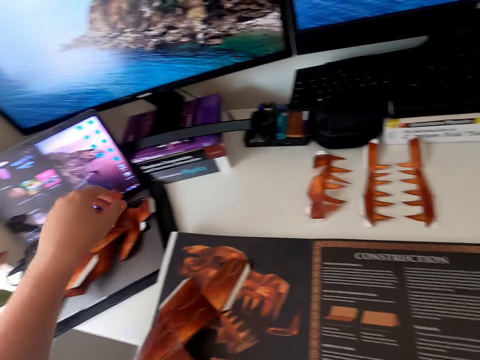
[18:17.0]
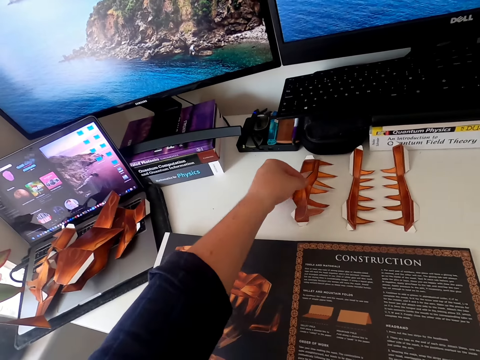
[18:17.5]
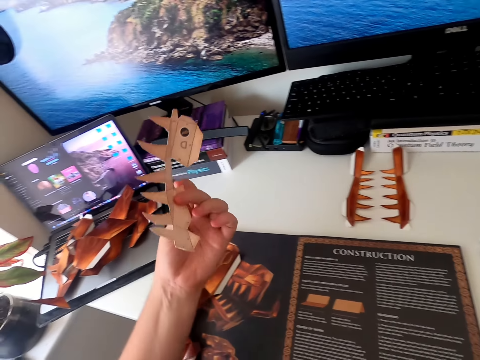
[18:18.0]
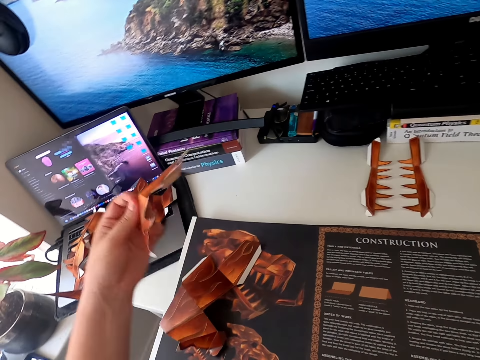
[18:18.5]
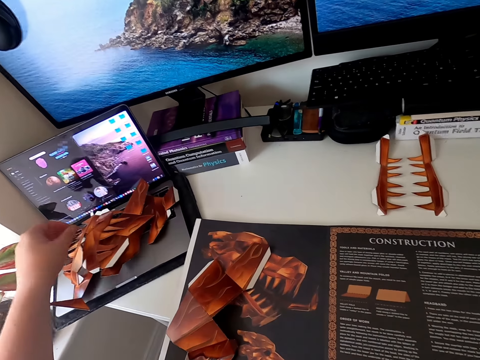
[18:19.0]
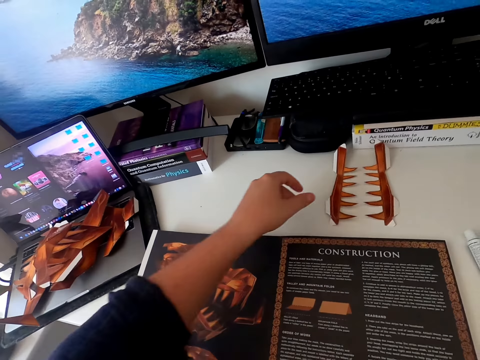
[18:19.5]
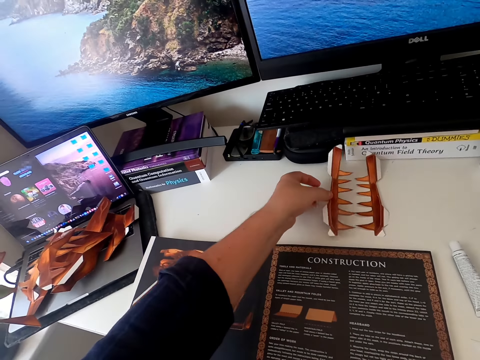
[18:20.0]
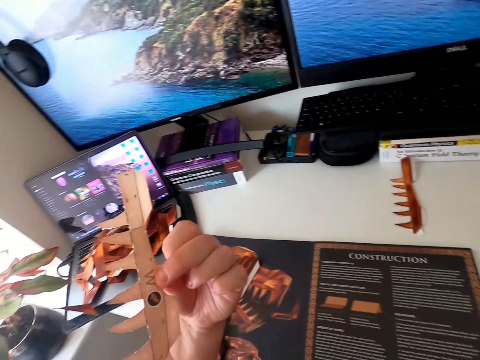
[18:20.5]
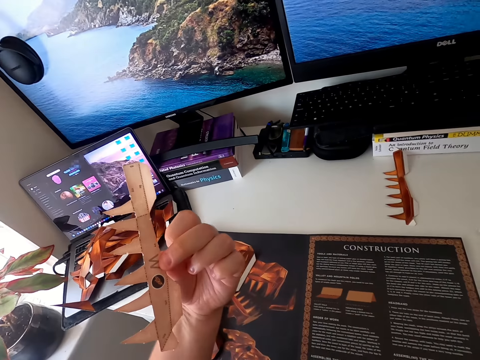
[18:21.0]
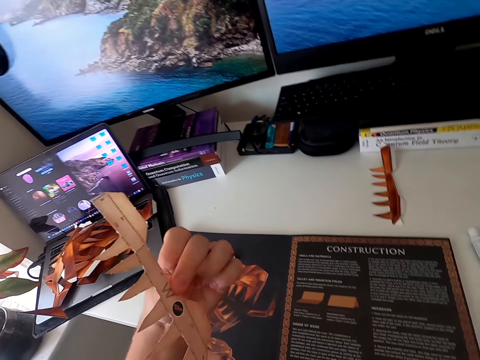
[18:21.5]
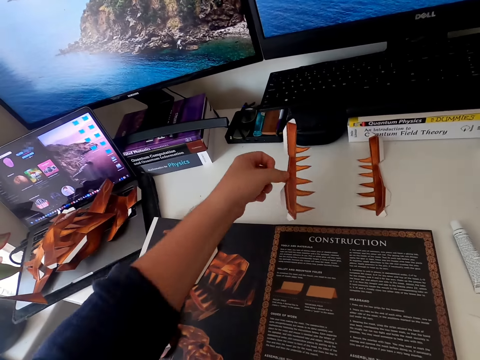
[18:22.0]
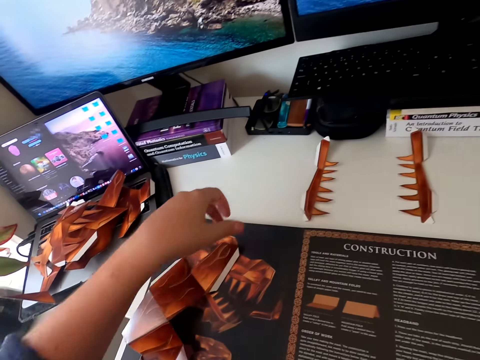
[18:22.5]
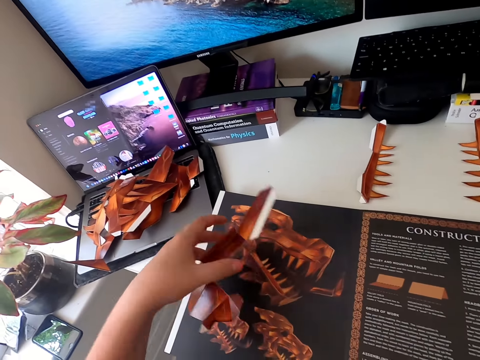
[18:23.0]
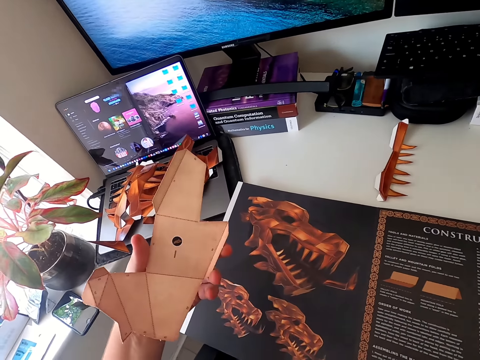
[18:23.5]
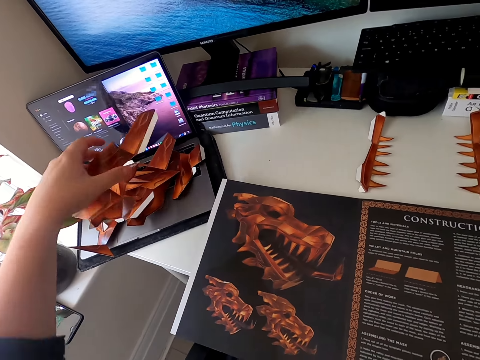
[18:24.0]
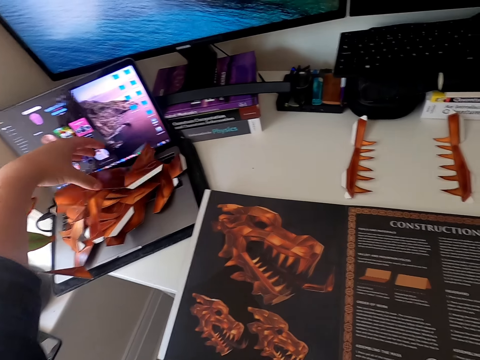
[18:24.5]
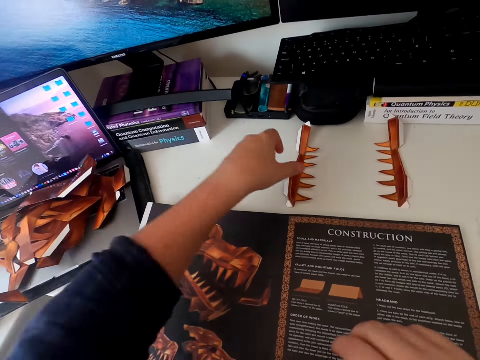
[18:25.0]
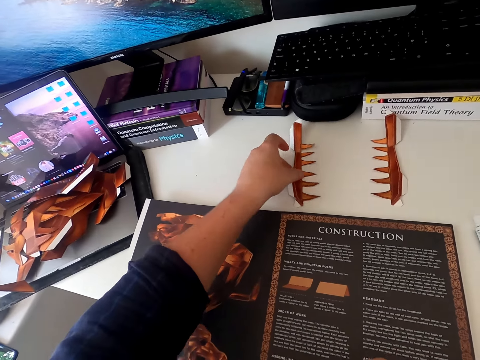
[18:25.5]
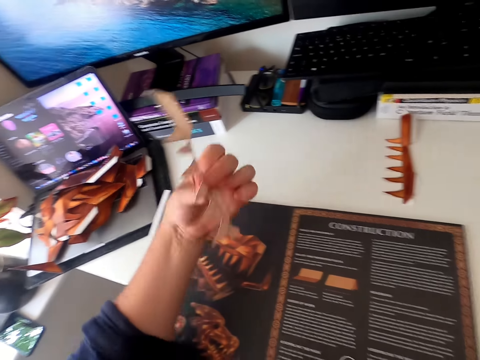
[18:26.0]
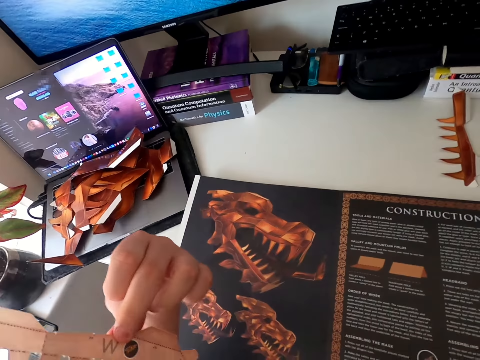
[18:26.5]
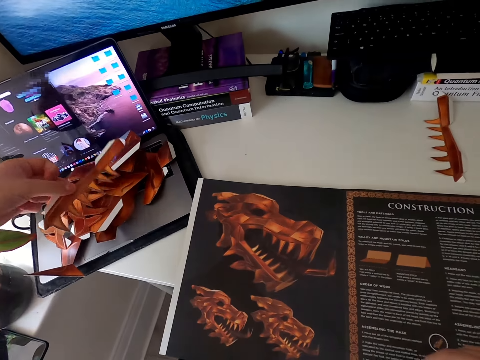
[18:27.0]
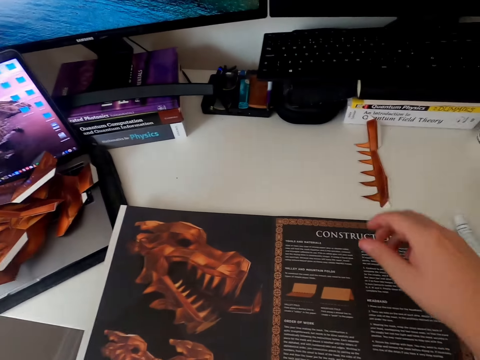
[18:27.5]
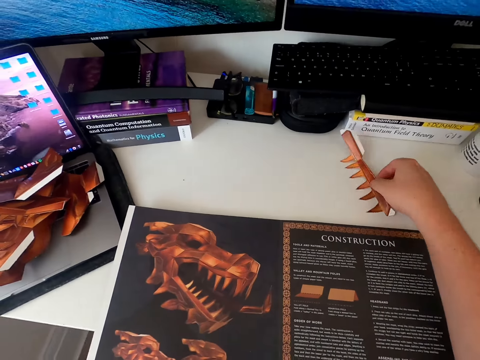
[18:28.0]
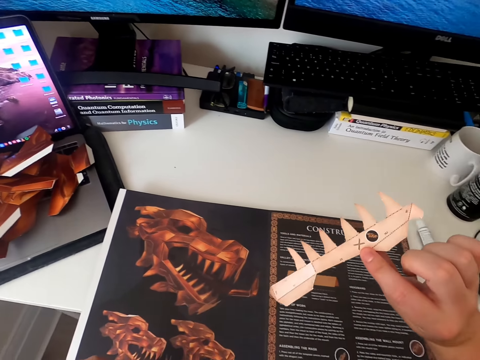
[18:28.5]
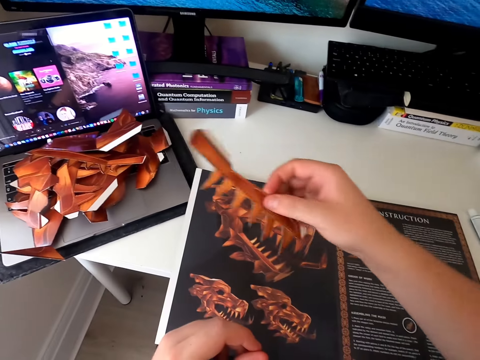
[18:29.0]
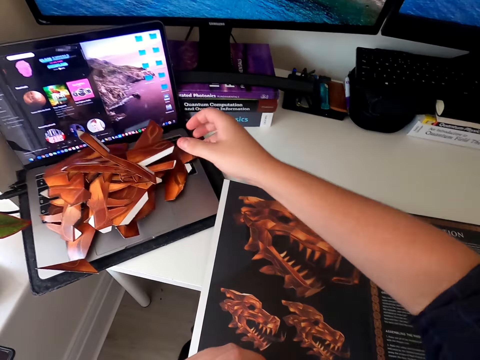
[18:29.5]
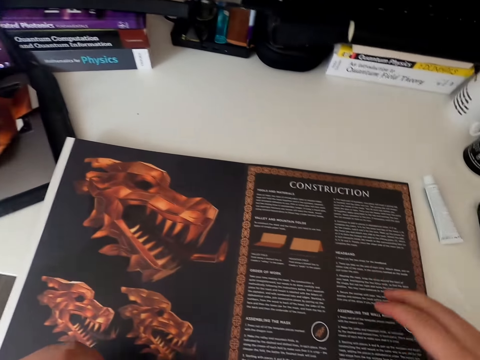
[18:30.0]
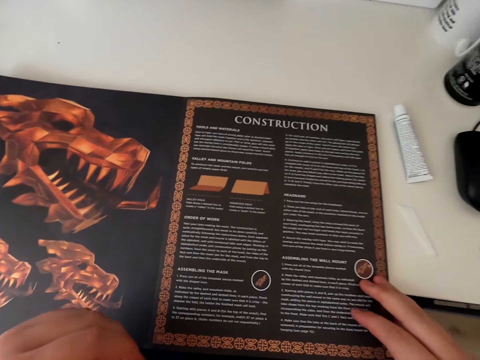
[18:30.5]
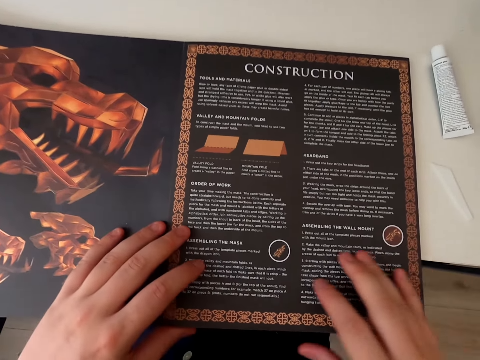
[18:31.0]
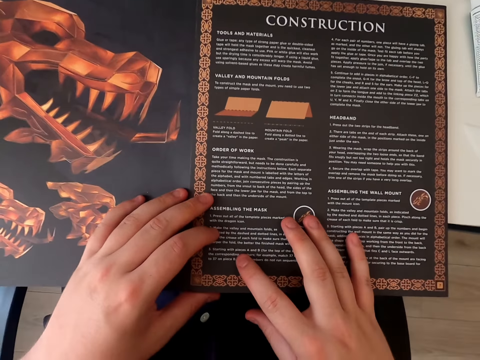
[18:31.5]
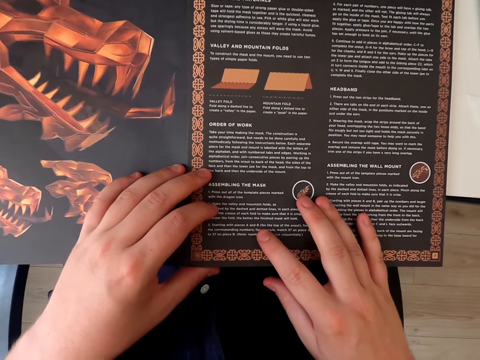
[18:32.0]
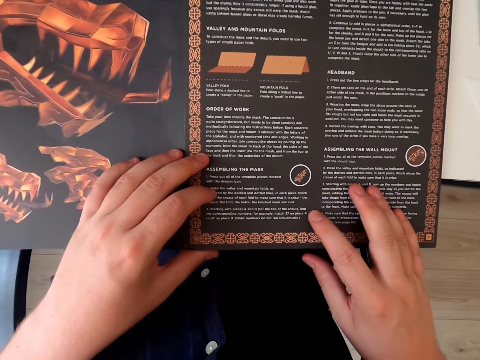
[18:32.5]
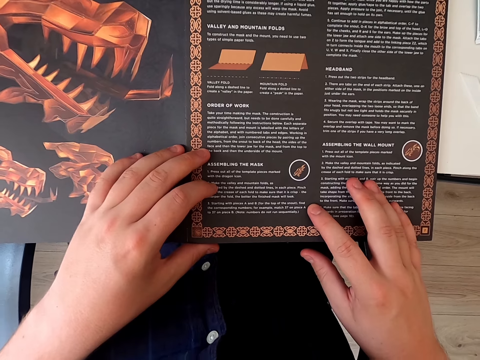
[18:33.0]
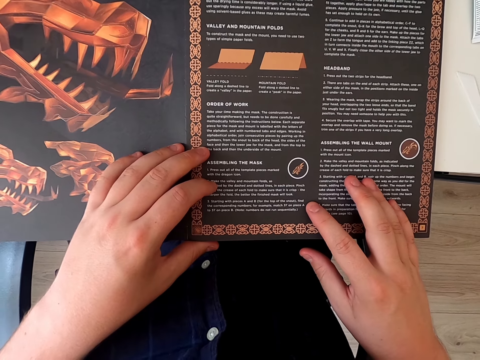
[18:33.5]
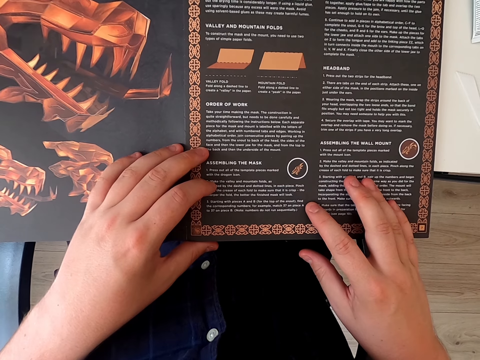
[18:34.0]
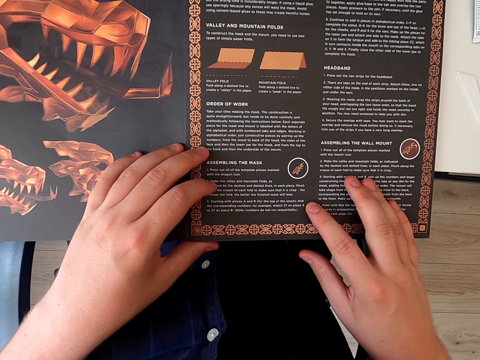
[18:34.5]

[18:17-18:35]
The camera wearer places the paper craft down. He picks a cardboard piece from the table top. He looks at the cardboard piece of paper in his hand. He places the cardboard piece of paper onto the laptop. He picks the cardboard piece from the table top. He looks at the cardboard piece of paper in his hand. He returns the cardboard piece of paper to the table top. He picks the cardboard piece of paper from the table top. He looks at the cardboard piece of paper in his hand. He places the cardboard piece of paper onto the table top. He picks the cardboard piece of paper from the table top. He looks at the cardboard piece of paper in his hand. He places the cardboard piece of paper onto the laptop. He picks the cardboard piece of paper from the table top. He looks at the cardboard piece of paper in his hand. He places the cardboard piece of paper onto the laptop. He holds the paper craft book. He looks at the cardboard book.

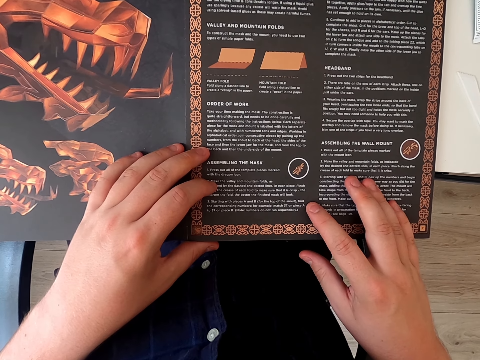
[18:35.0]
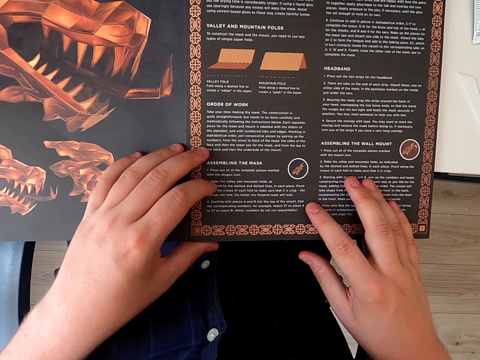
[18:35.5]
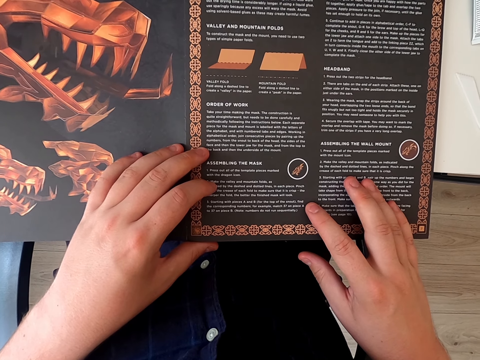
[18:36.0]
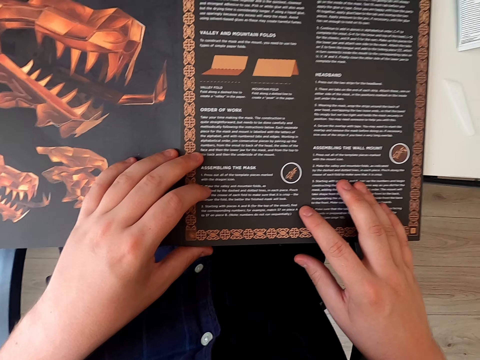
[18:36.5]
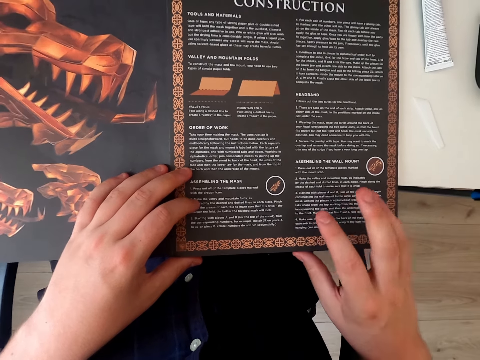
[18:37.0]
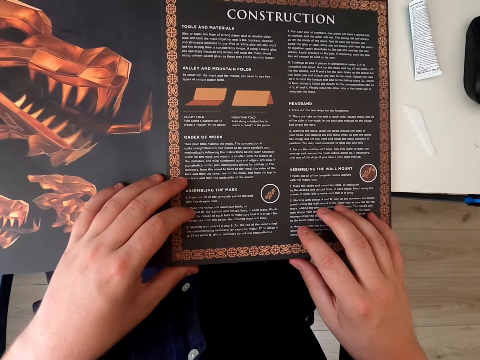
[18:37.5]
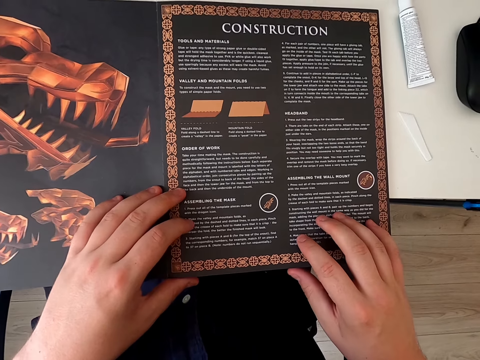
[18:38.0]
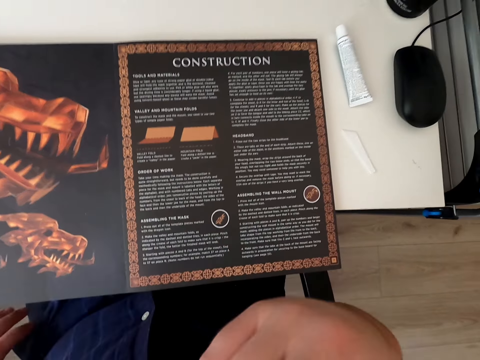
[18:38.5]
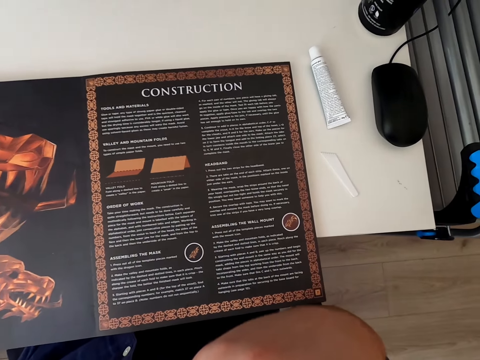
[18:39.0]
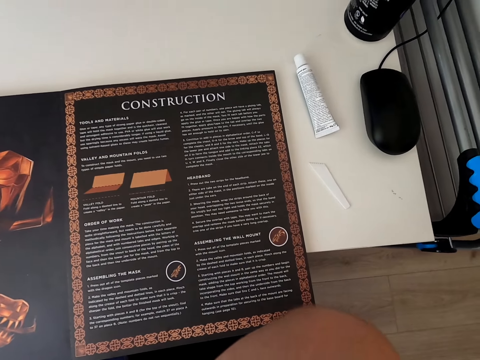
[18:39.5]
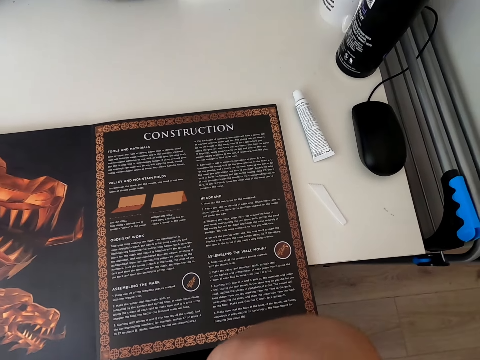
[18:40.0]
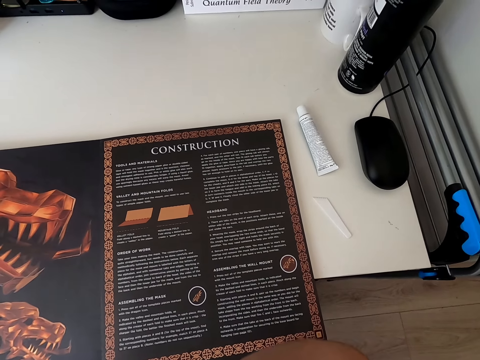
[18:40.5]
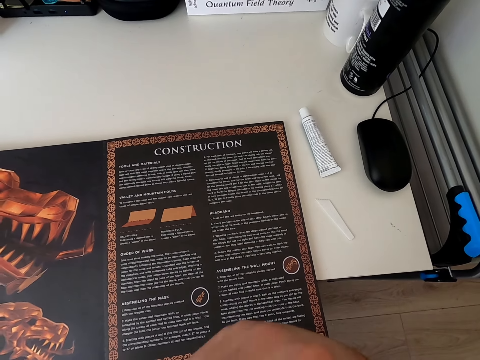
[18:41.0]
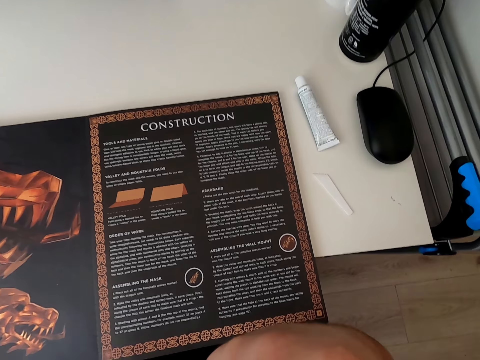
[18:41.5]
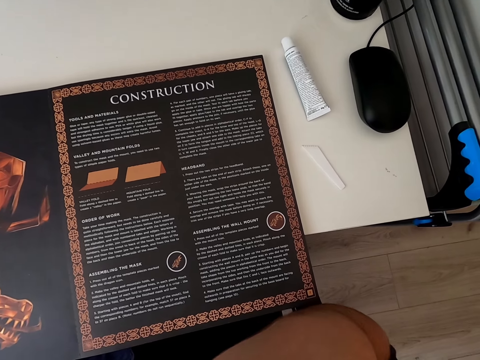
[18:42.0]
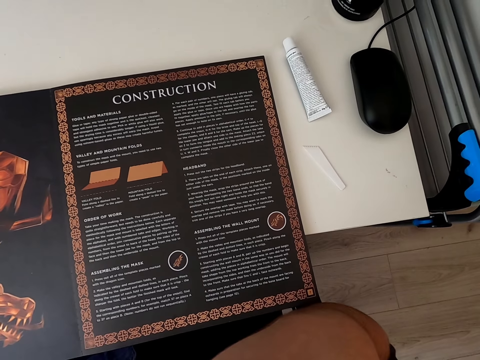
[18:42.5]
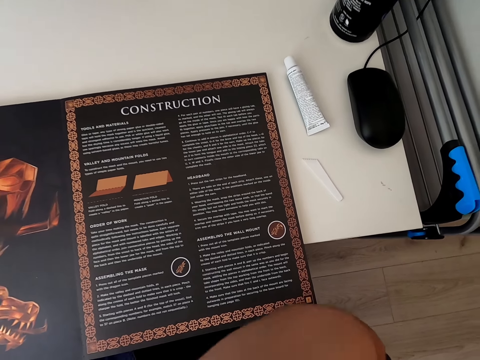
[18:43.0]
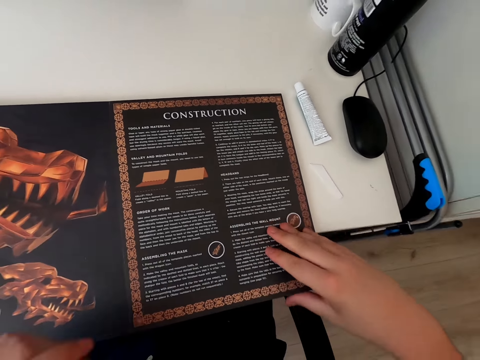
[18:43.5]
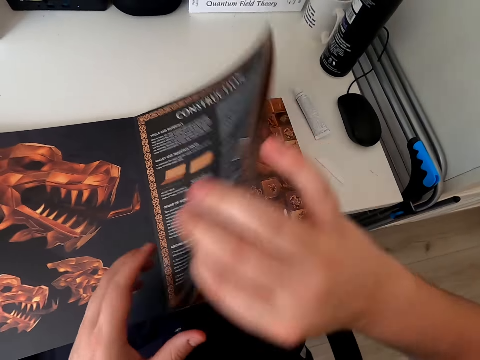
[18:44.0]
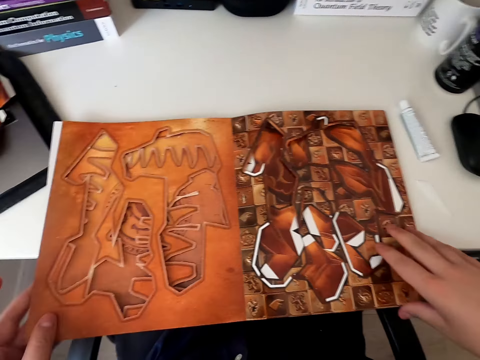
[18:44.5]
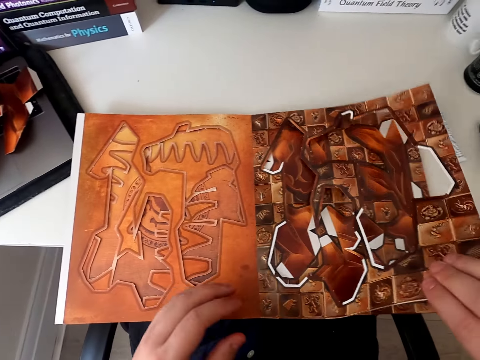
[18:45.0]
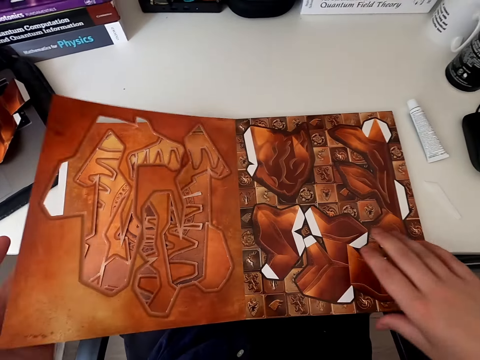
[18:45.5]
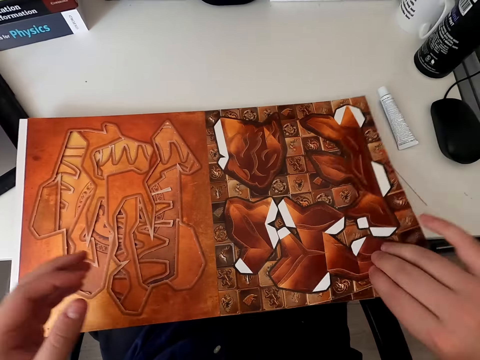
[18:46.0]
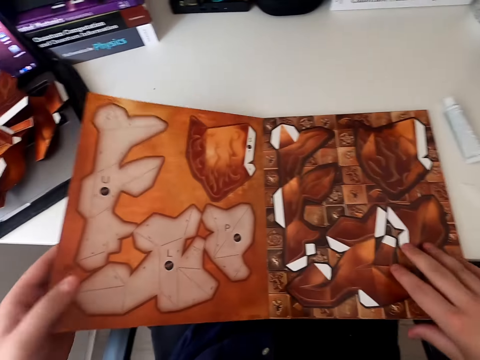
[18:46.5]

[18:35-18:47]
The camera wearer moves a hand and stares at the paper craft book. They move hands and stare at the paper craft book. They hold the paper craft book. They open the cardboard book pages. They turn the paper craft book page repeatedly.
